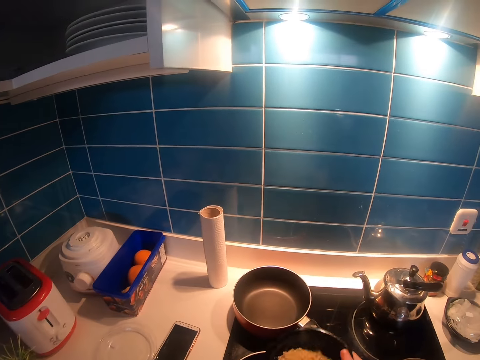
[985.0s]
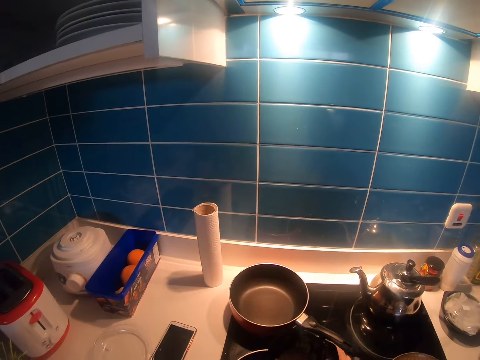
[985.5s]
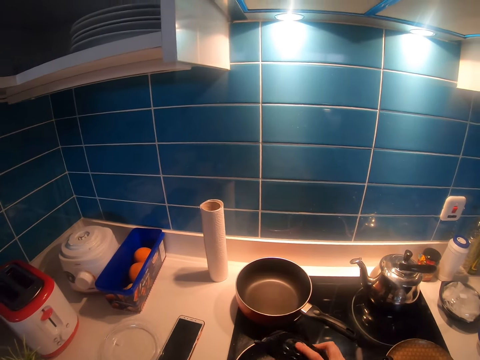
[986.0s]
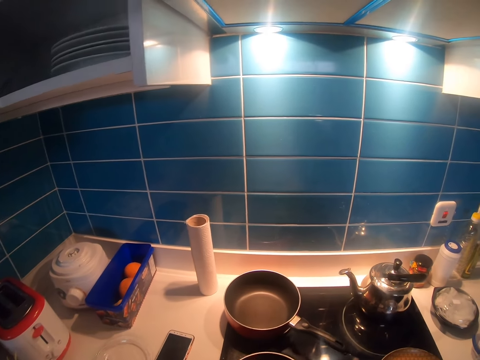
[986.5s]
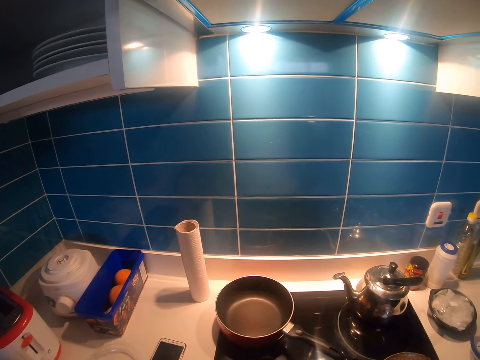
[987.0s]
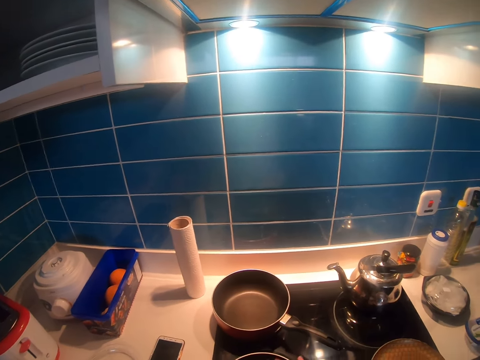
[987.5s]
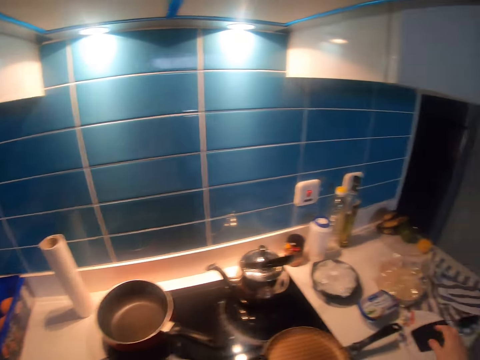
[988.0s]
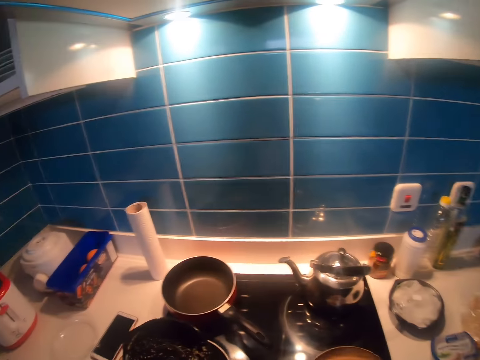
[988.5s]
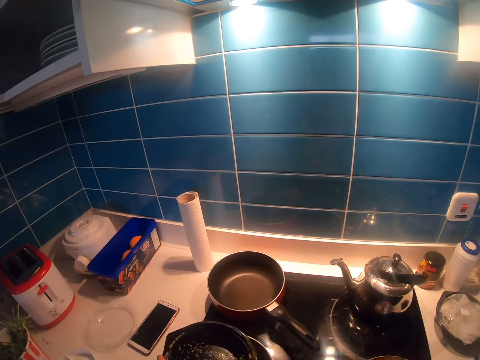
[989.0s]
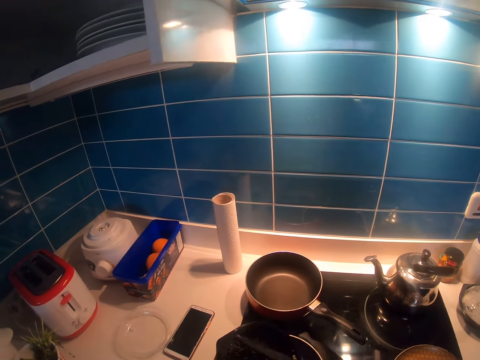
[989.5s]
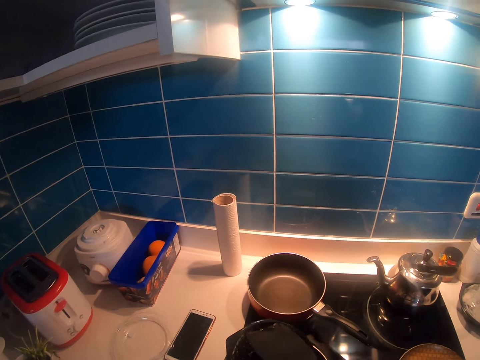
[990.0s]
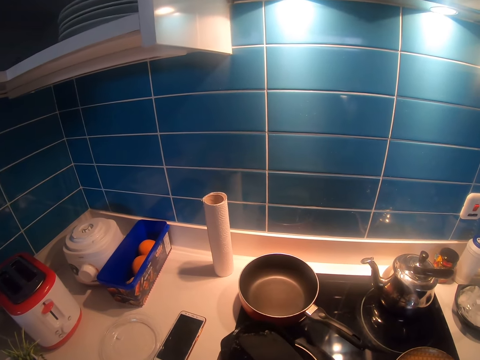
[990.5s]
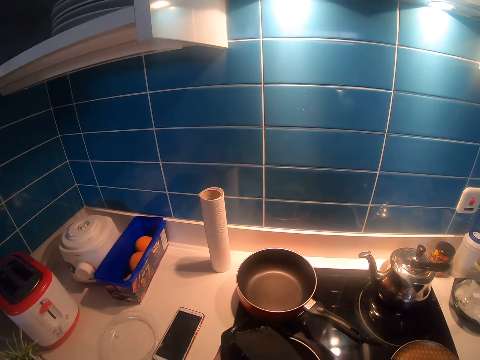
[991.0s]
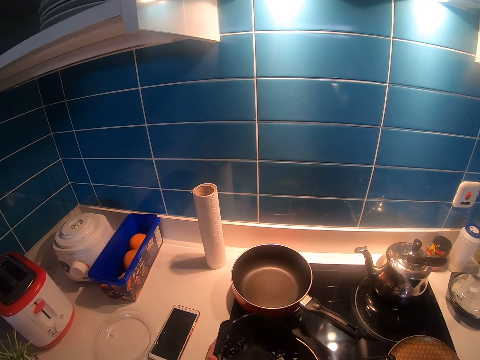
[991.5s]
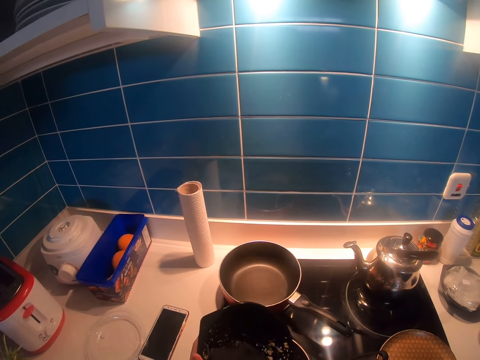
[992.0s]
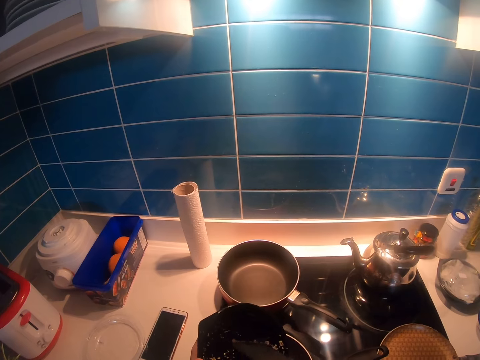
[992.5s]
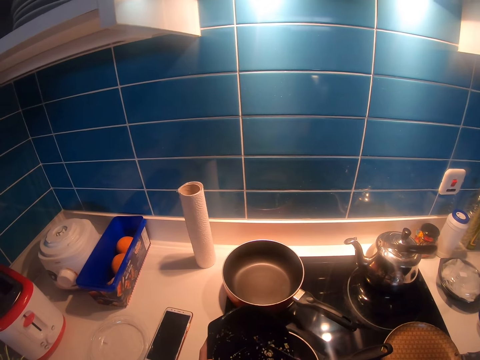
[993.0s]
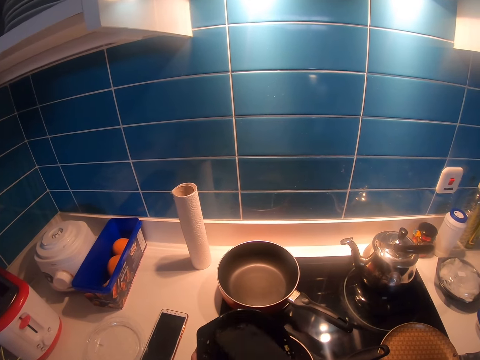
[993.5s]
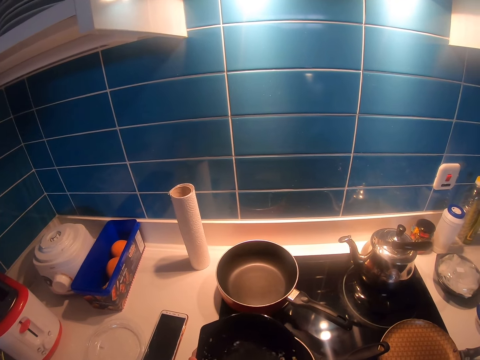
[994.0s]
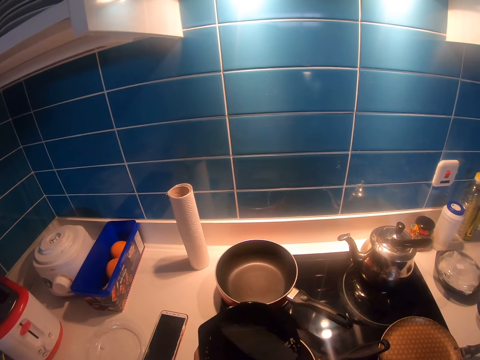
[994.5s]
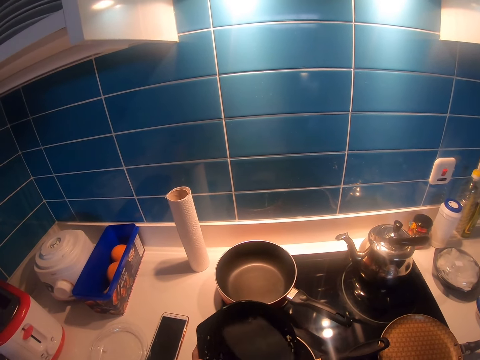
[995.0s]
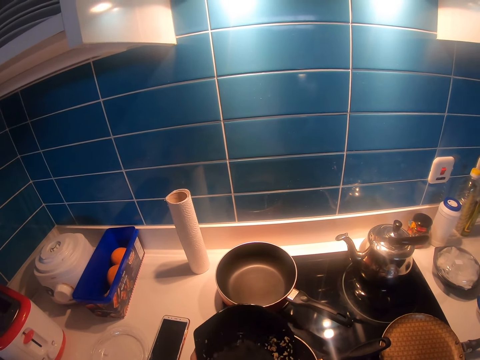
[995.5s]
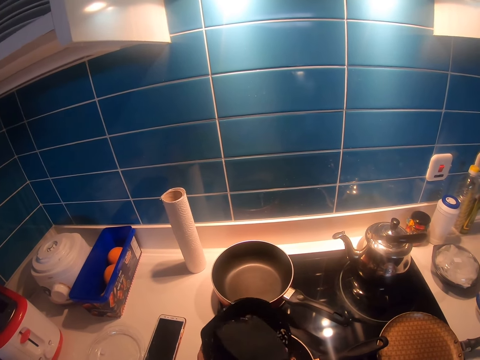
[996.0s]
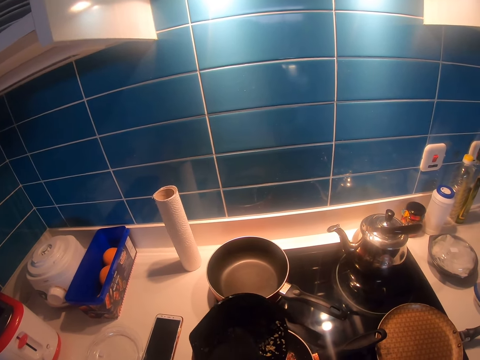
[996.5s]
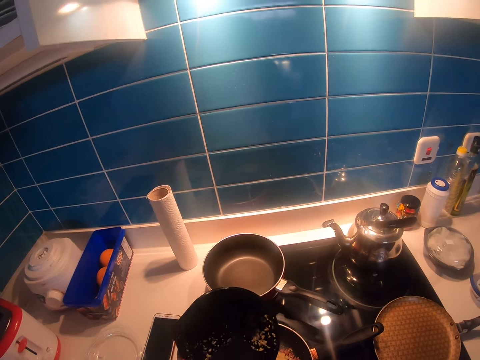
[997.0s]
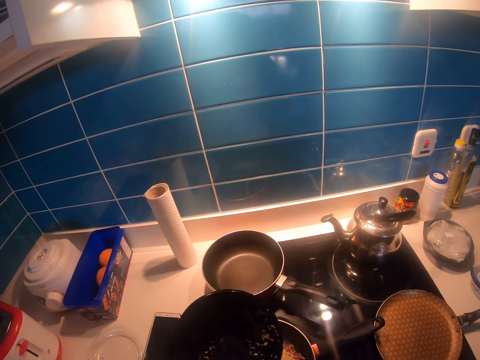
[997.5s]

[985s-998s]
The camera wearer pours rice in a pan. They pick a cooking spoon. They pour food in the plate. They scrape the rice with the cooking spoon.

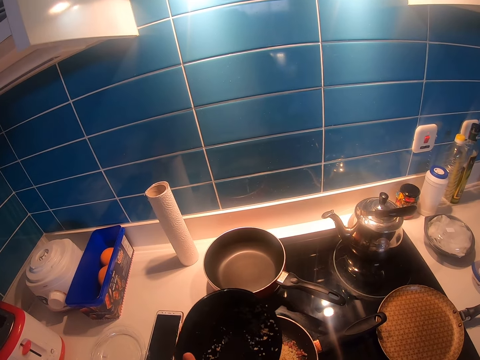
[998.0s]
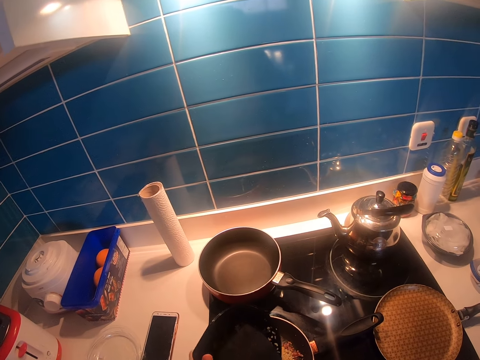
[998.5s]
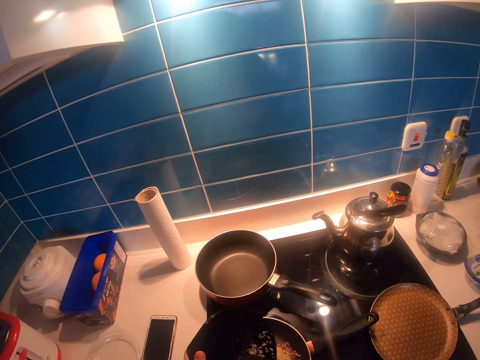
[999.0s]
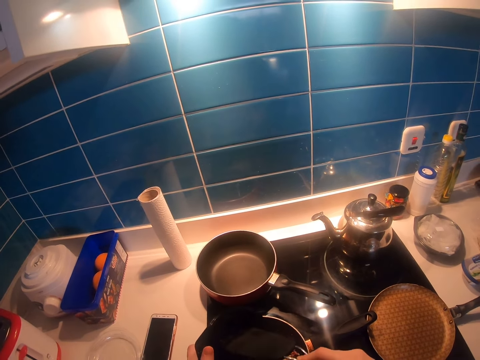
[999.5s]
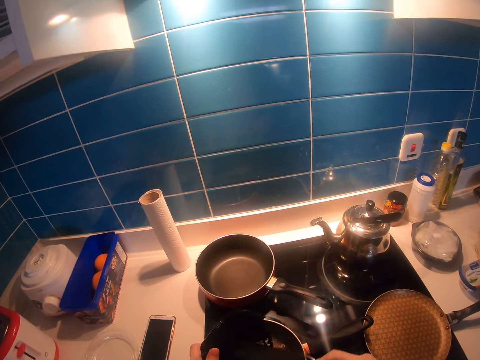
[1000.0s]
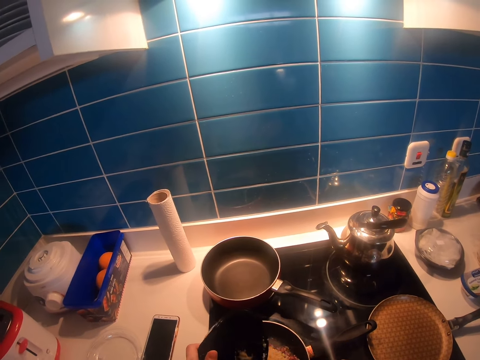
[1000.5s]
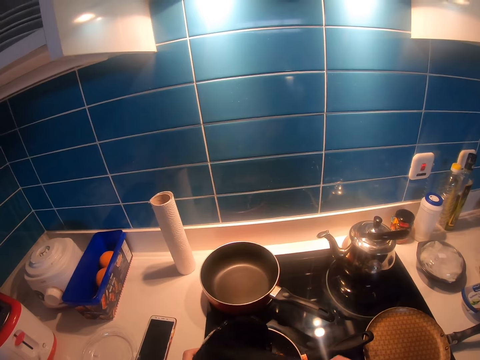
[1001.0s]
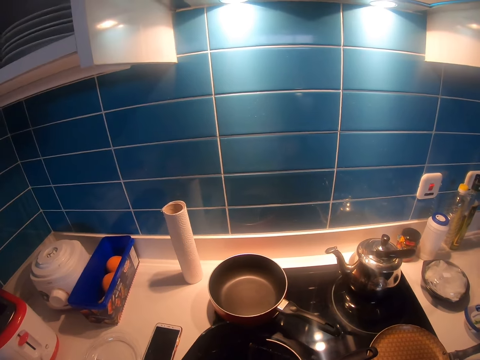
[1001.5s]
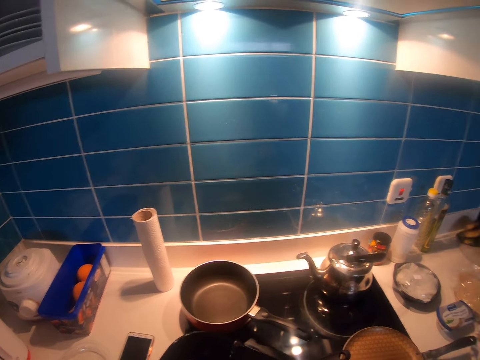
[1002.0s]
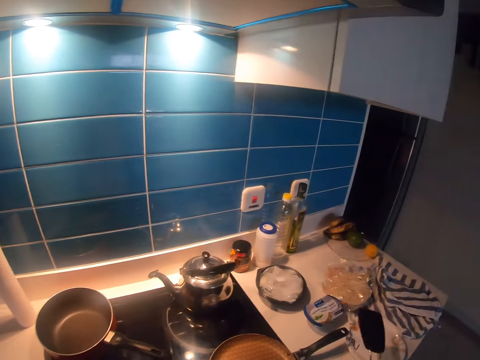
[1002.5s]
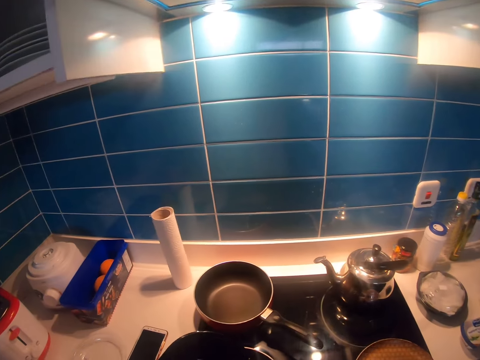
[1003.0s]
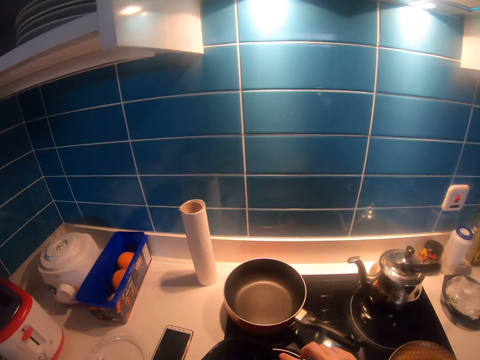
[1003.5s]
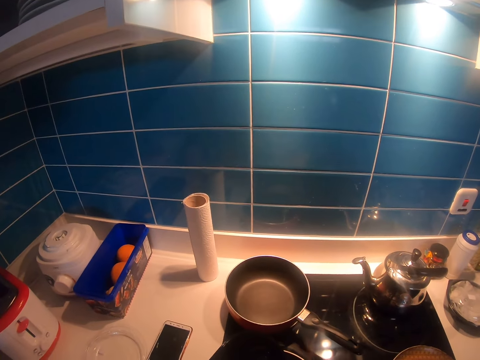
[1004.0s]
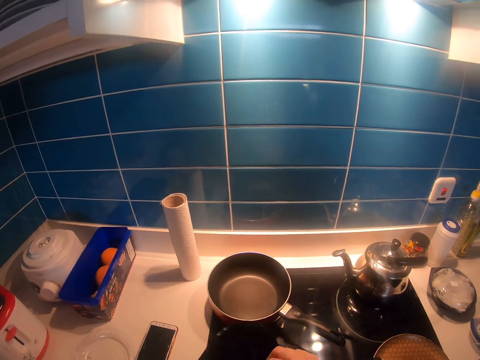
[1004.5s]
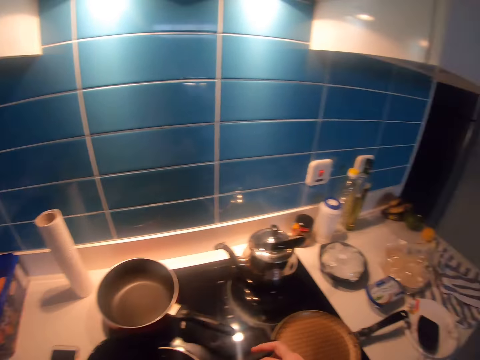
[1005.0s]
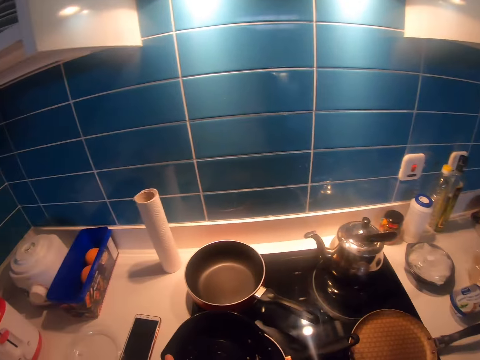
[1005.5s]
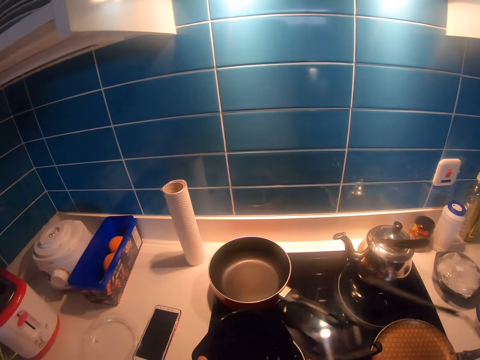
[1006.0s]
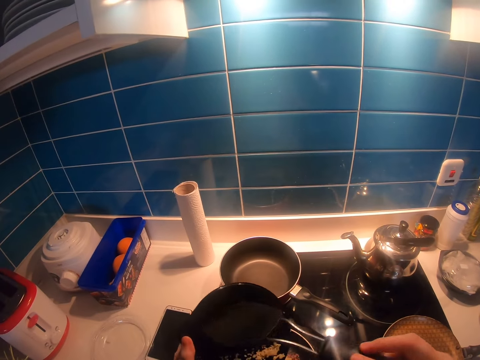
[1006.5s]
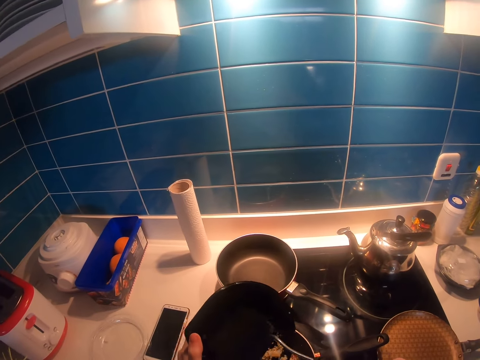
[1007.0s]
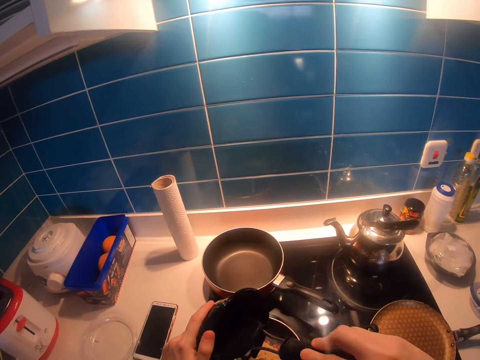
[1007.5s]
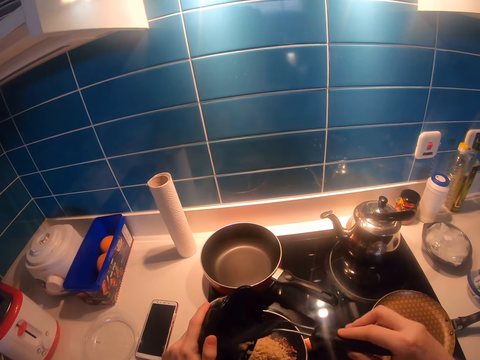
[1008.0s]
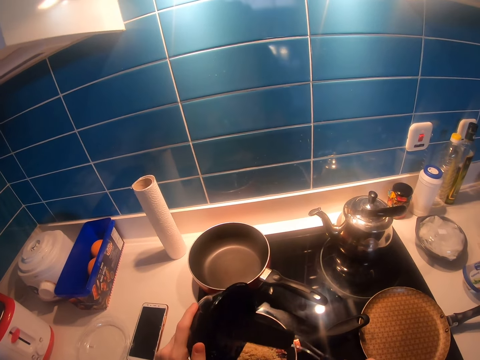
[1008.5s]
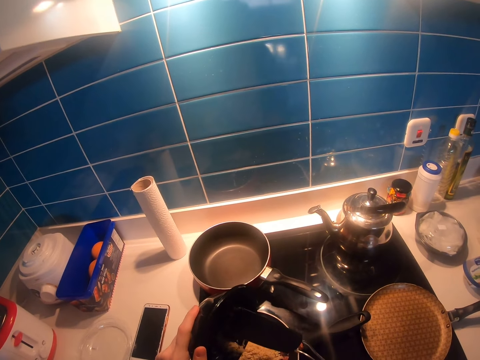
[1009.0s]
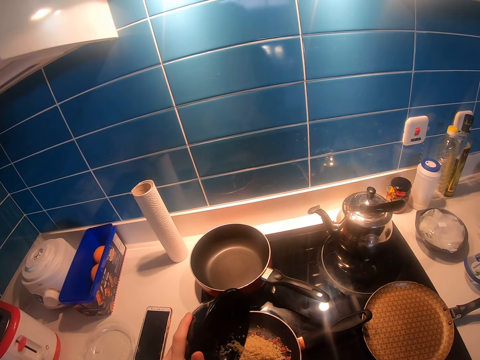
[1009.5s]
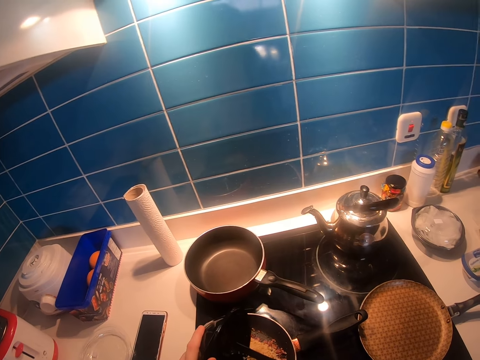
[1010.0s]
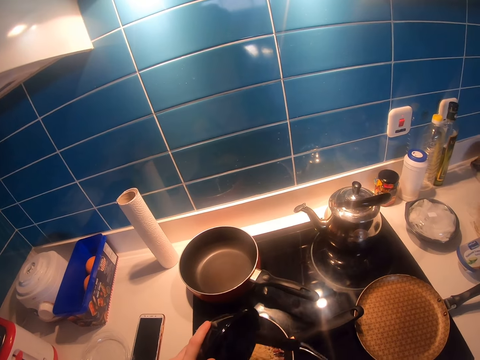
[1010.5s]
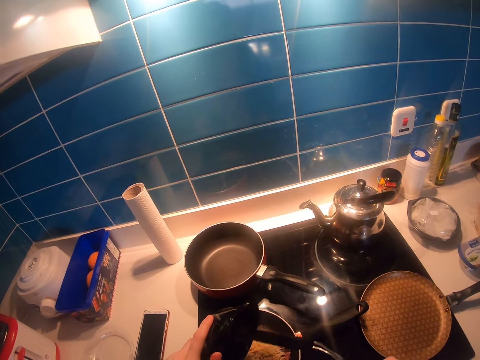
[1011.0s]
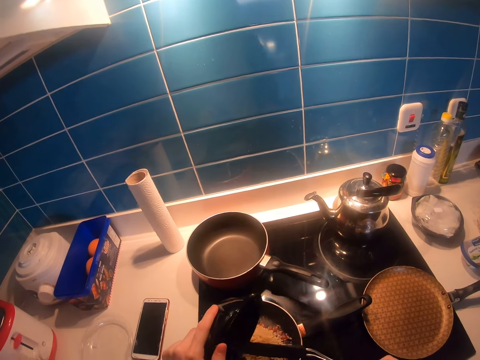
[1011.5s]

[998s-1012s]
The camera wearer places the cooking spoon on a plate. They pour food in something. They pick the cooking spoon and scrape rice with the cooking spoon.
